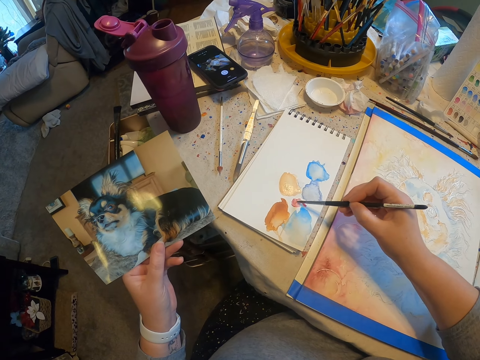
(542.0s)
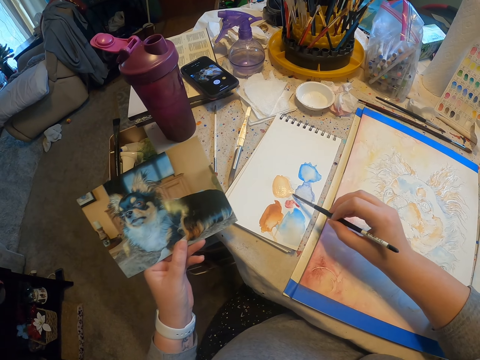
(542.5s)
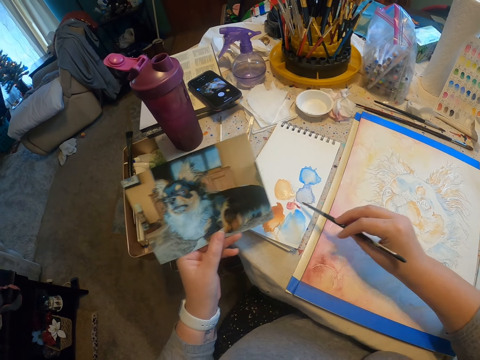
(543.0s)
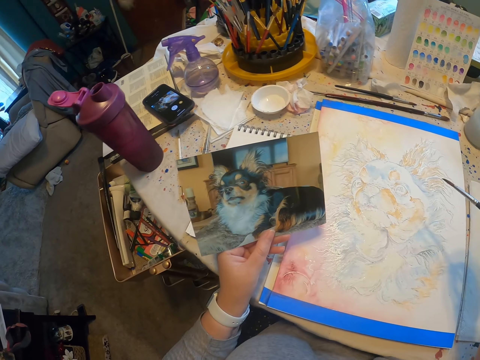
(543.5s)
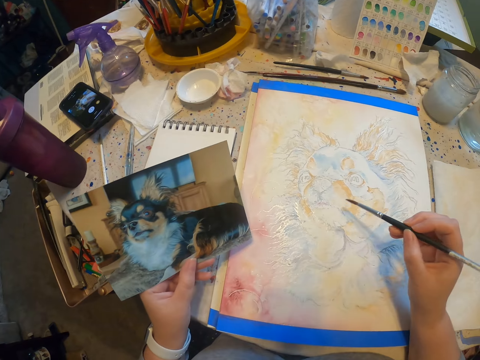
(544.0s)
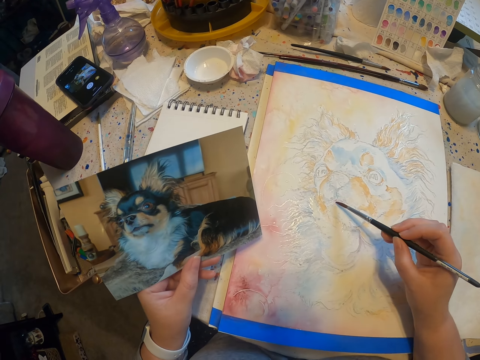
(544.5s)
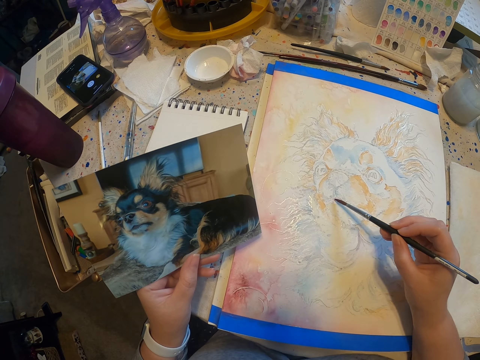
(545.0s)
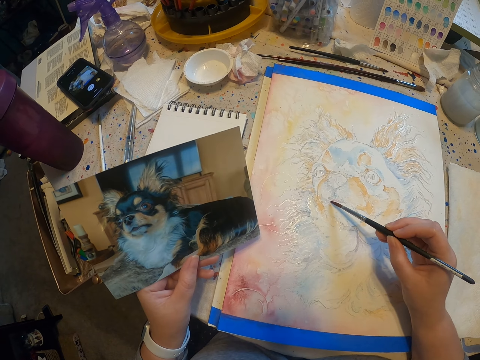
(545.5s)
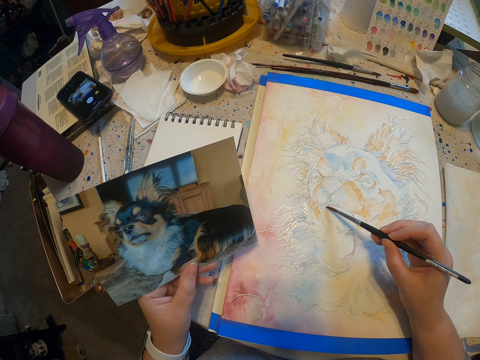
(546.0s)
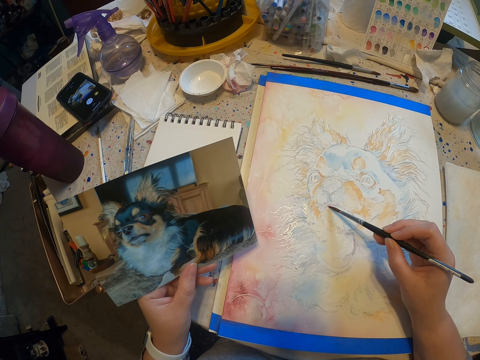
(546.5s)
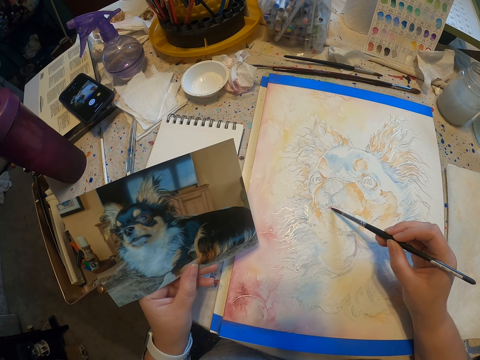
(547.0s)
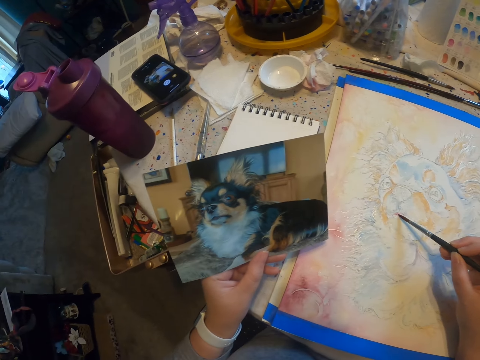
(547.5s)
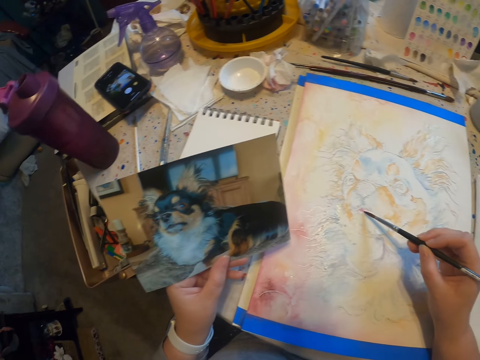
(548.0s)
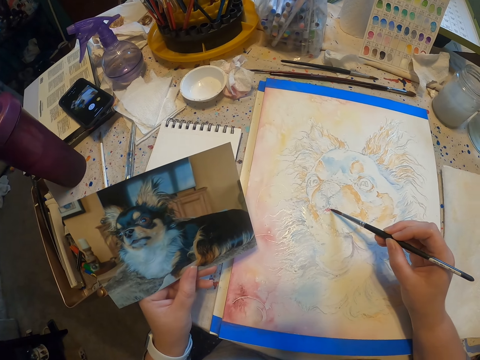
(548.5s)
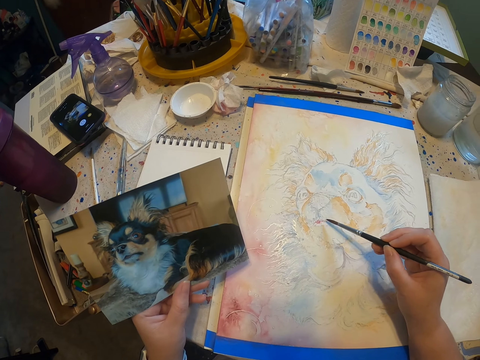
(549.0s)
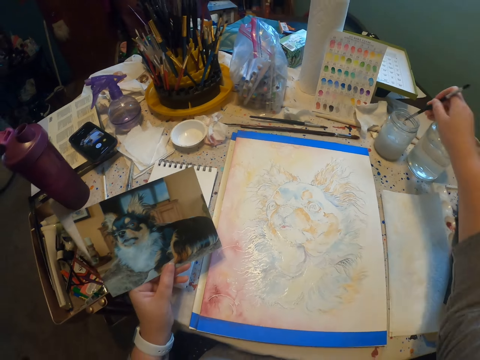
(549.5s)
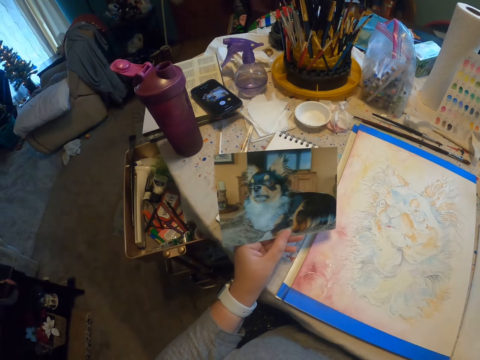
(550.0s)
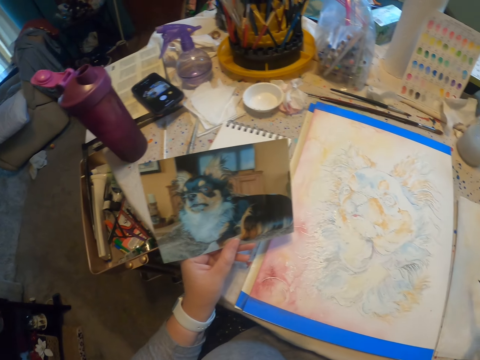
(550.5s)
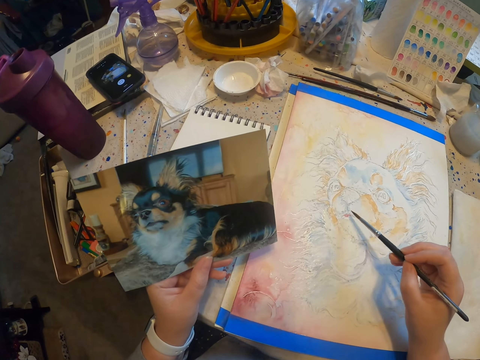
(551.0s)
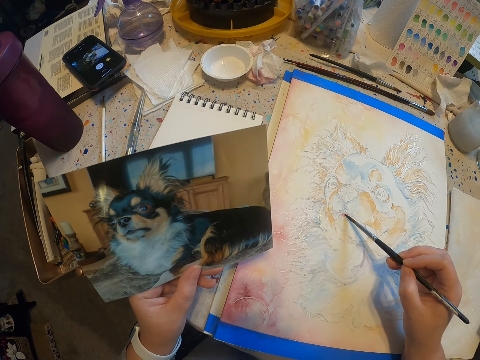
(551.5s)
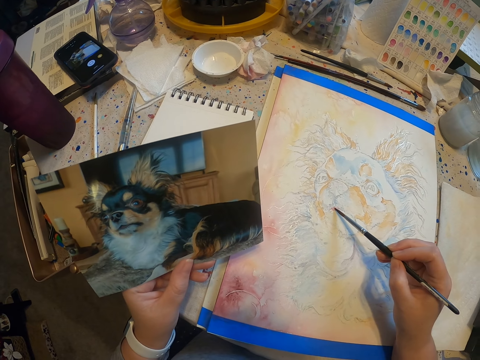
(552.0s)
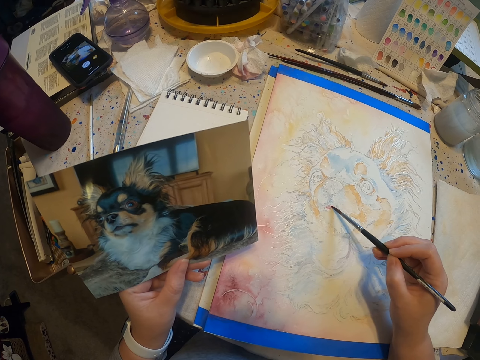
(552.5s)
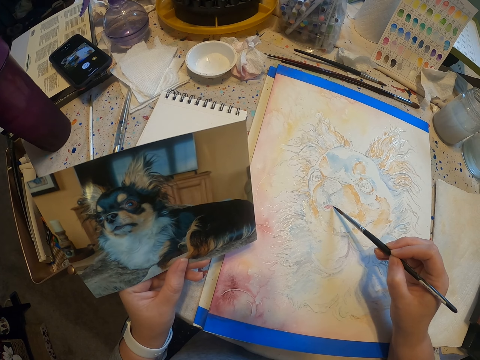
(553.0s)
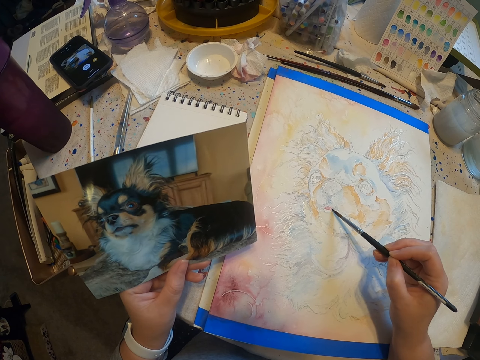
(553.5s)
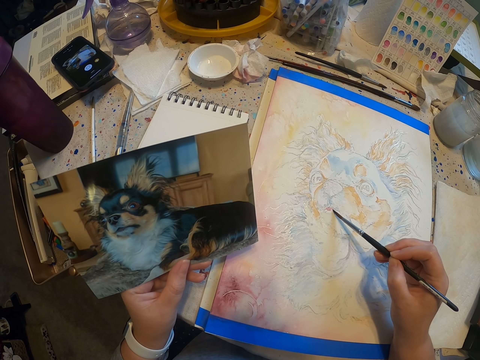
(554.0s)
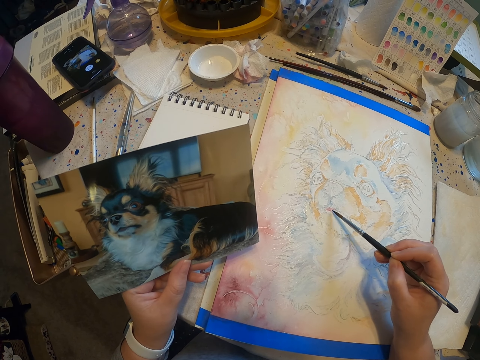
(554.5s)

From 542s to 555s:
The camera wearer paints an image with a paintbrush and draws on a drawing paper. They dip the paintbrush in water or a thinner. They rub the paintbrush. They paint the image with the paintbrush and draw on the drawing paper.

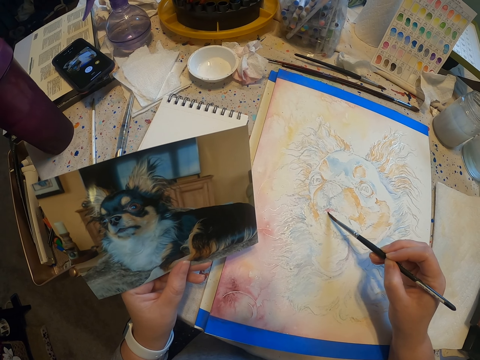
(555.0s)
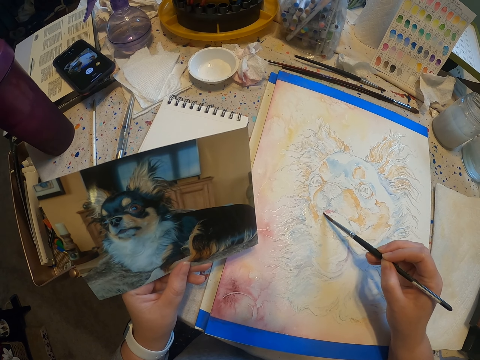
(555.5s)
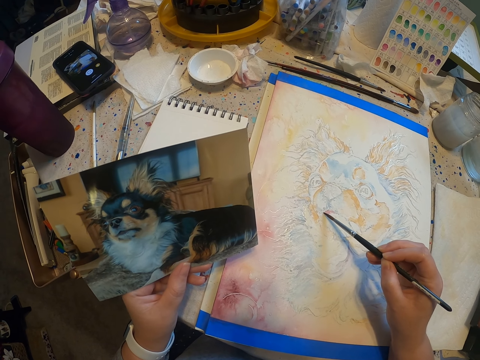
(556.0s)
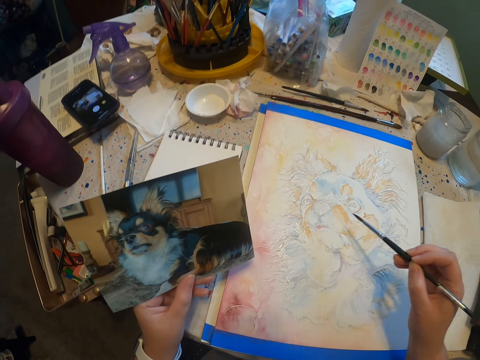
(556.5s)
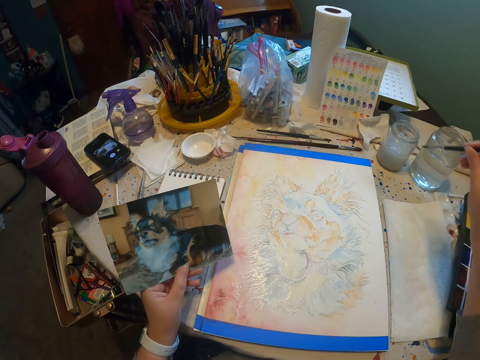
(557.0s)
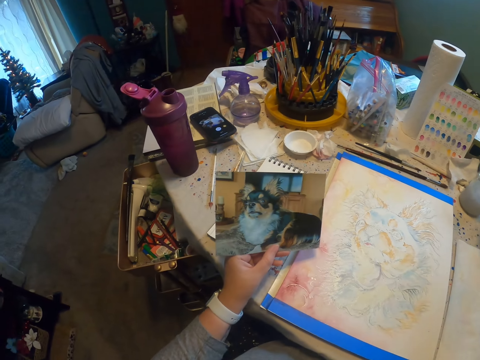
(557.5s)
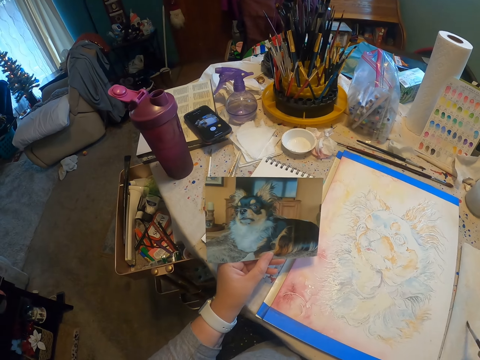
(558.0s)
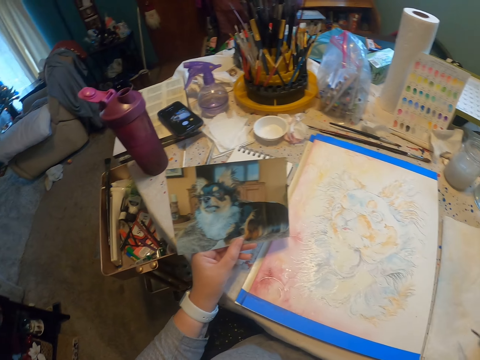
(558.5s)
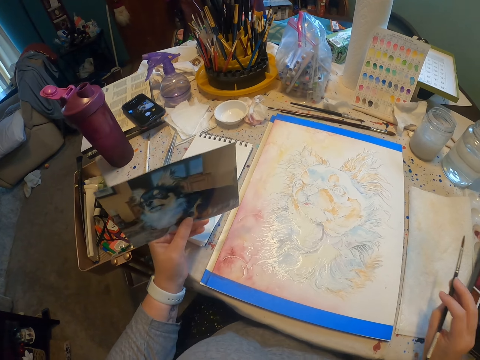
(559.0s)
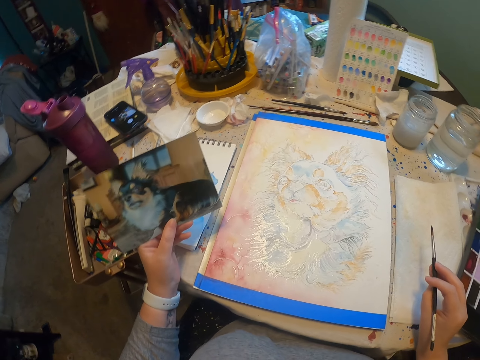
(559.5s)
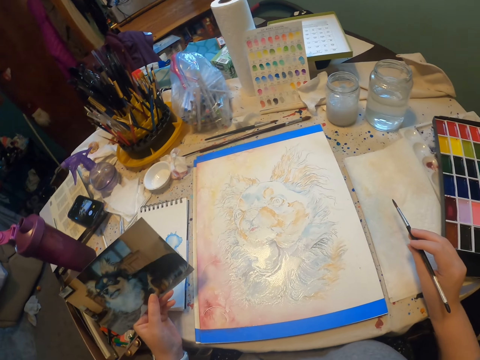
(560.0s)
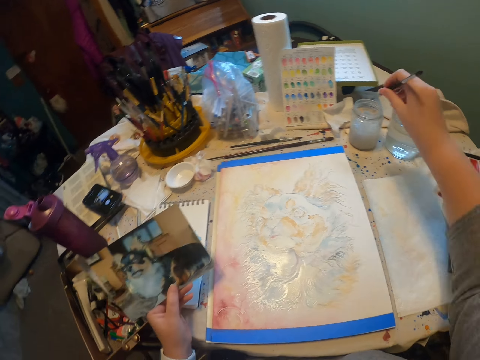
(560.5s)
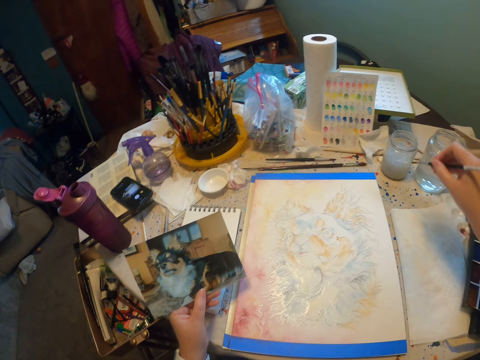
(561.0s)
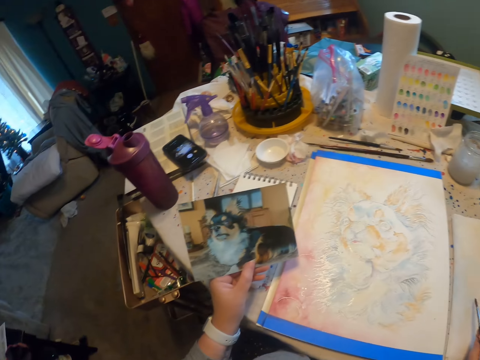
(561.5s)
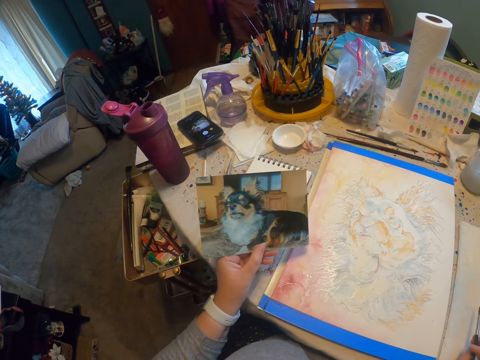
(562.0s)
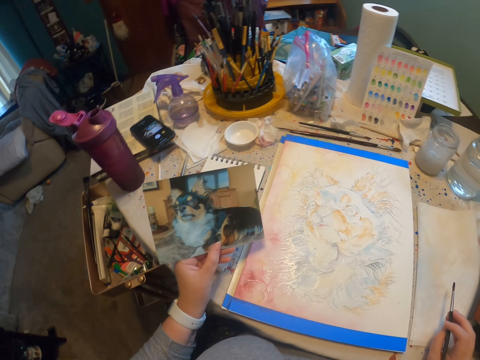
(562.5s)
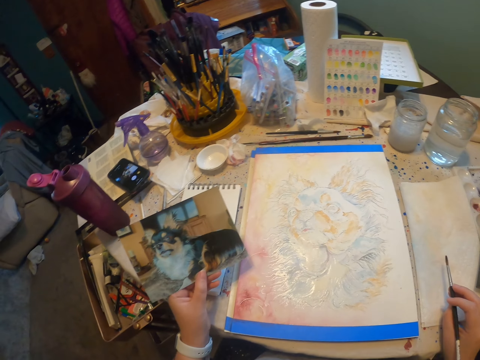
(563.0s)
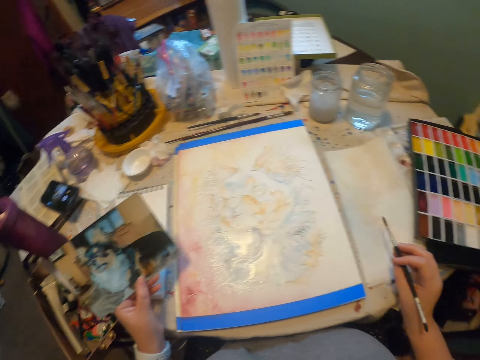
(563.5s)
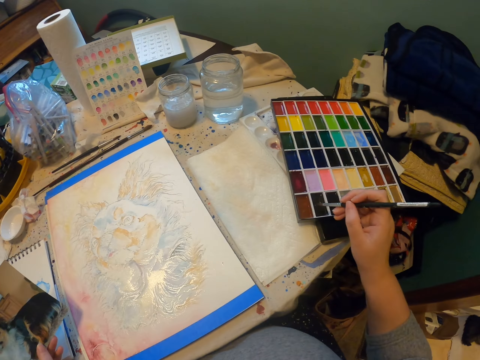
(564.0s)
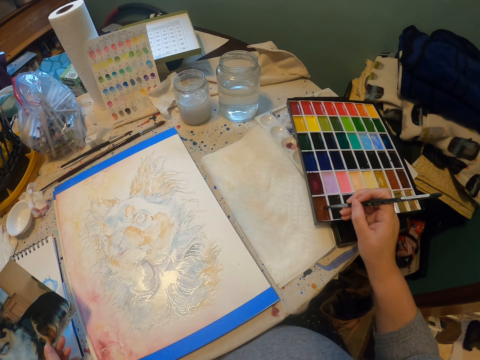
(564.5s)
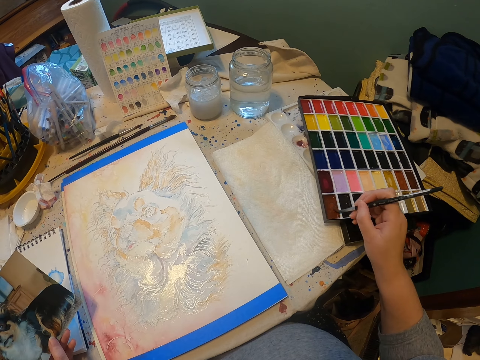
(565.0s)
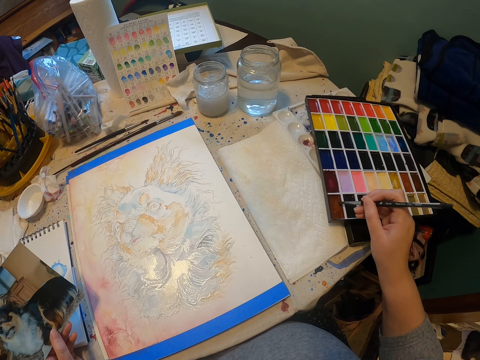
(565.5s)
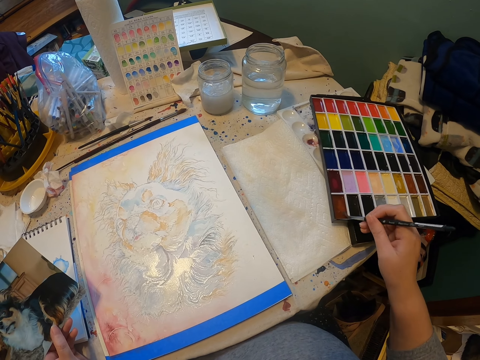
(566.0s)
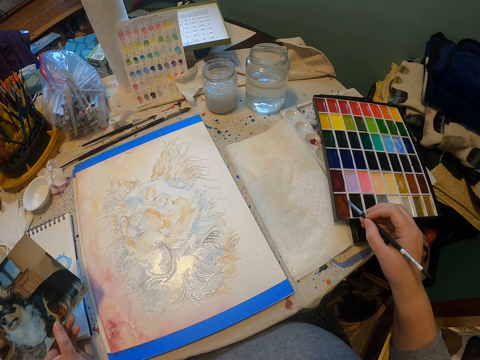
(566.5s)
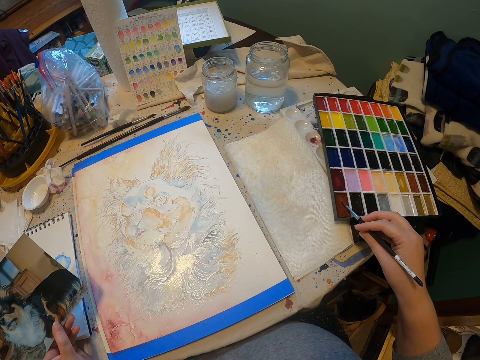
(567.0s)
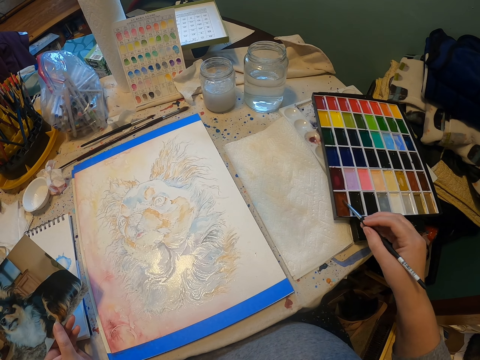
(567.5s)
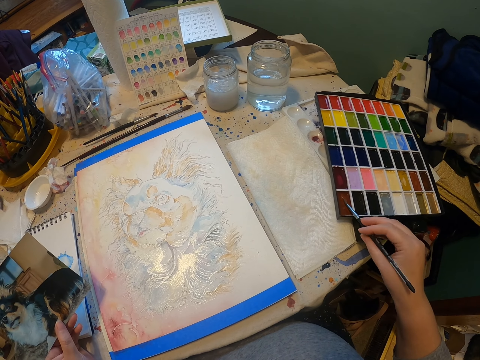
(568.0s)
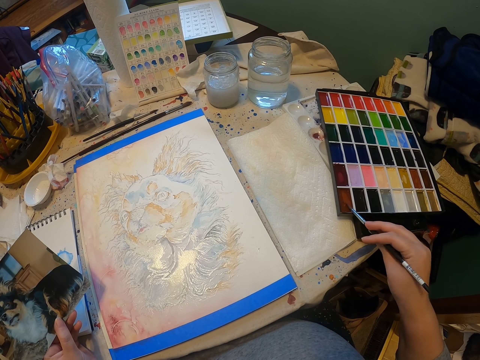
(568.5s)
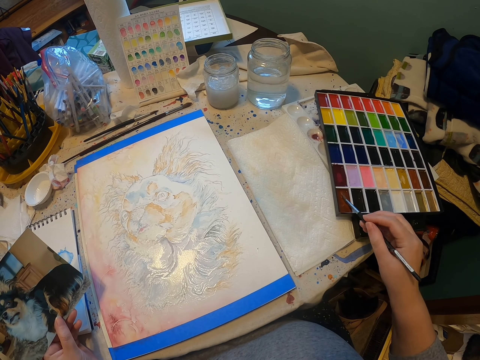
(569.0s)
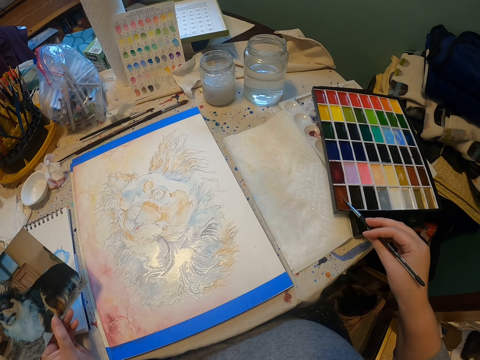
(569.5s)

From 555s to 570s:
The camera wearer dips the paint brush in some liquid and washes the paint brush. They wipe the paint brush on the tissue paper. They look at the painting. They dip the paint brush in the liquid. They look at the painting. They pick paint with the paint brush. They paint a canvas.
